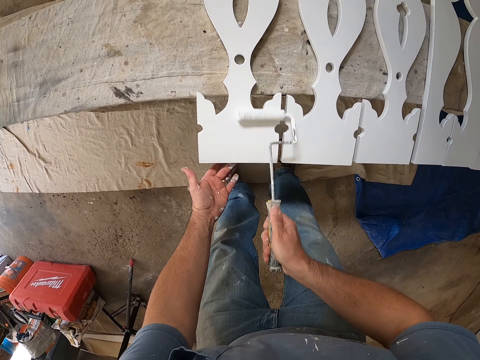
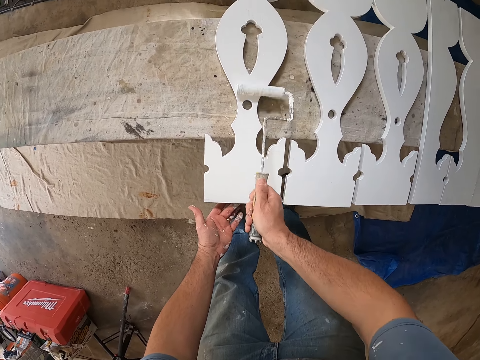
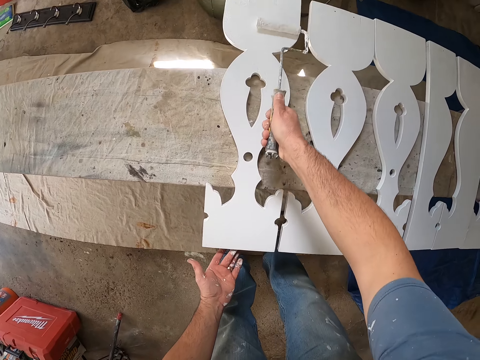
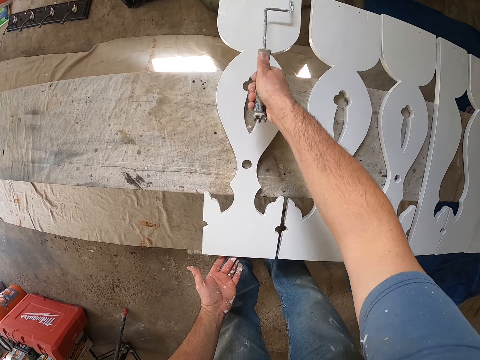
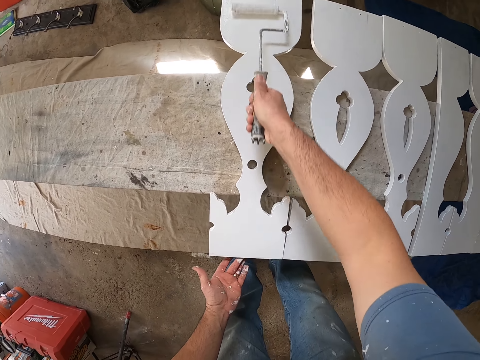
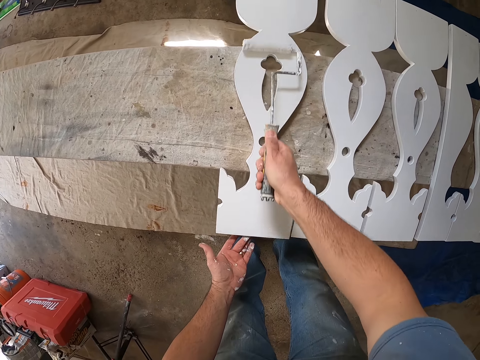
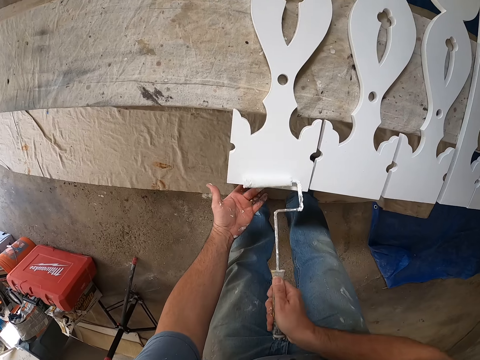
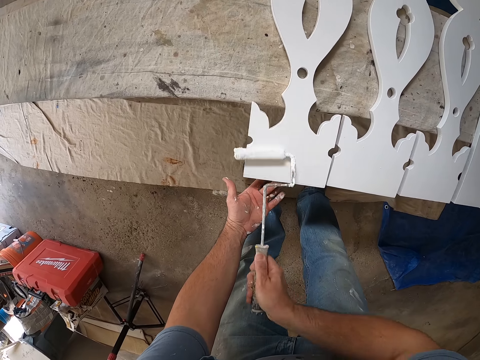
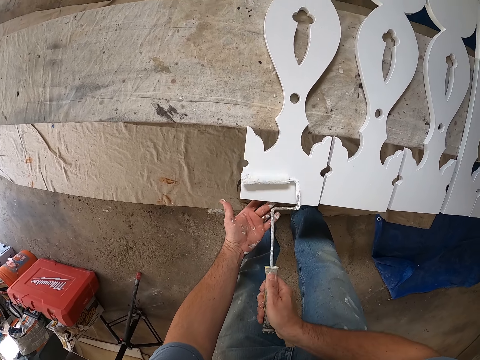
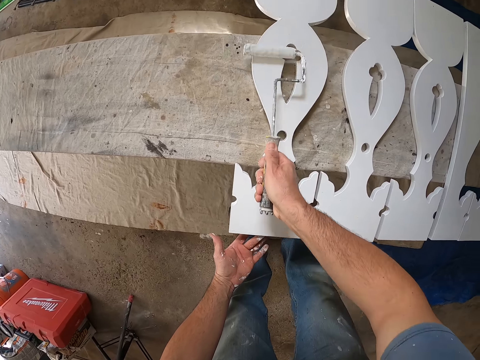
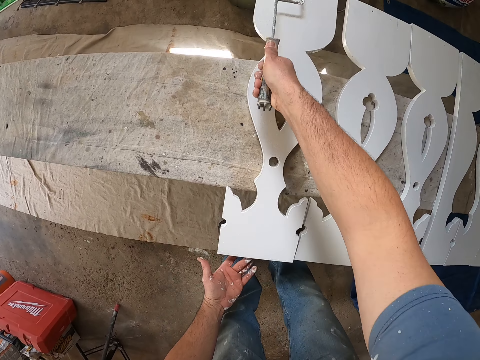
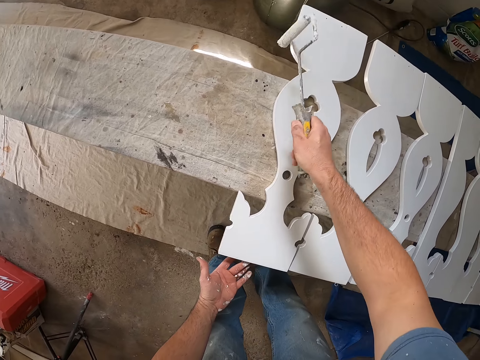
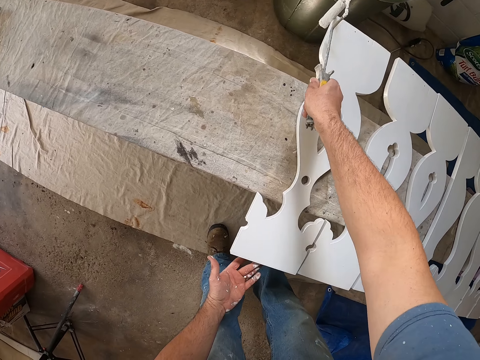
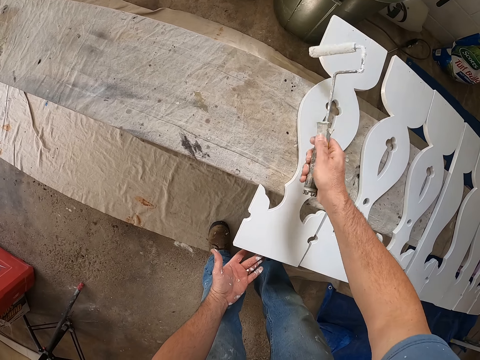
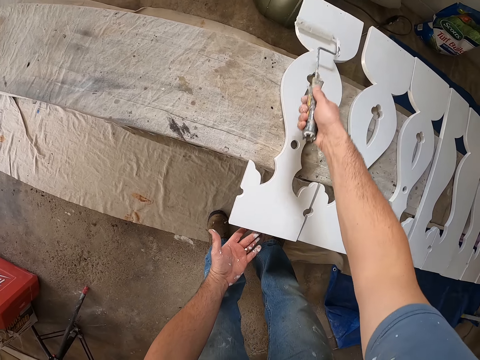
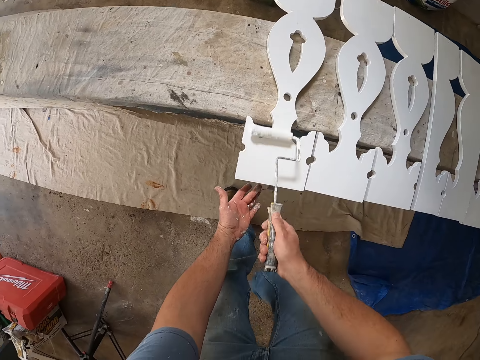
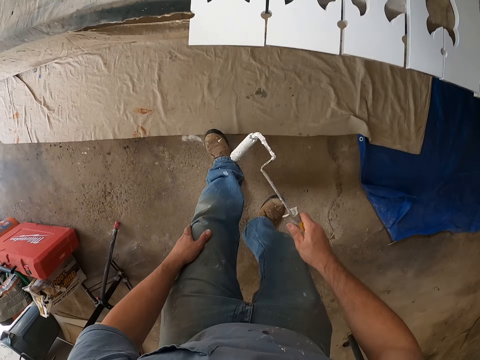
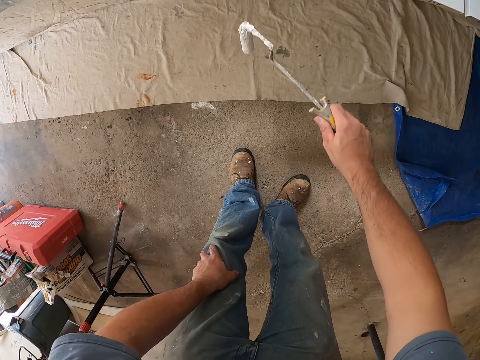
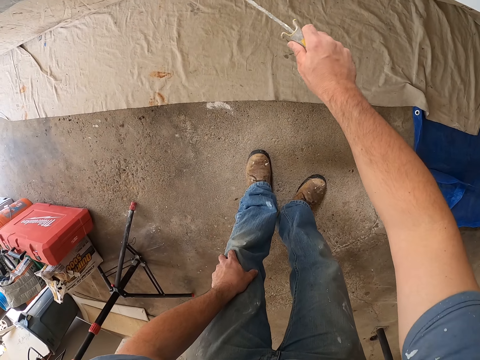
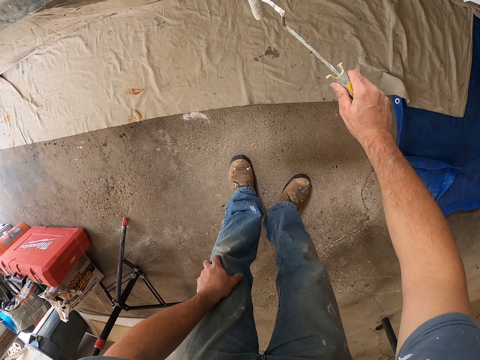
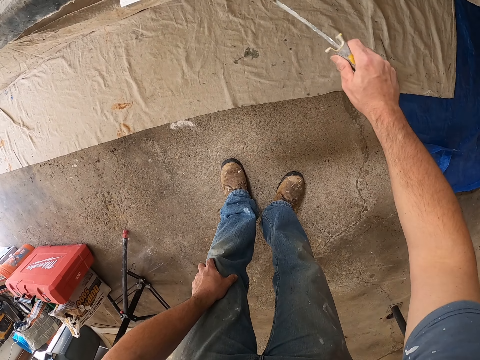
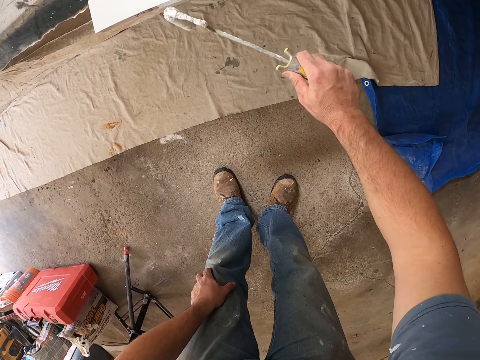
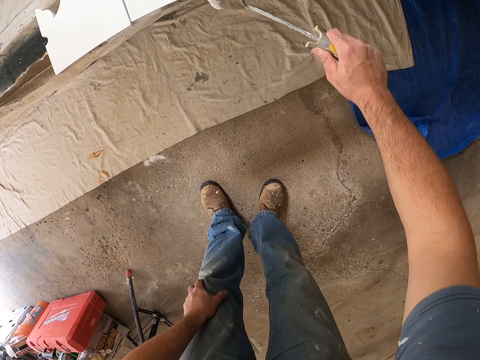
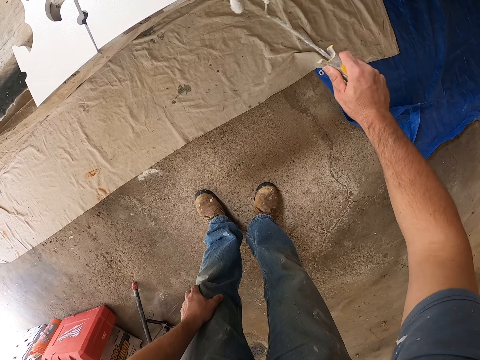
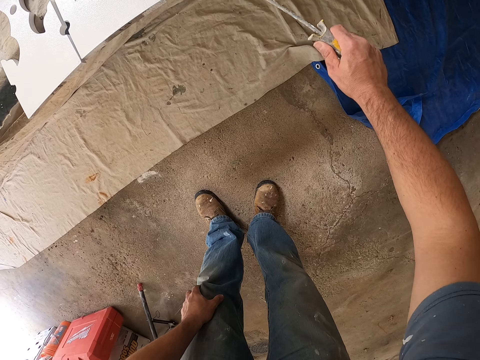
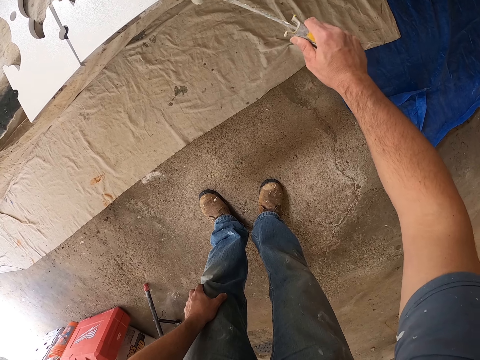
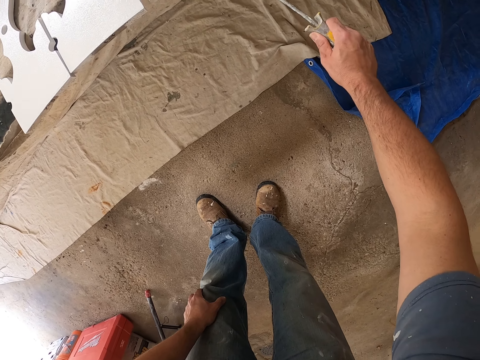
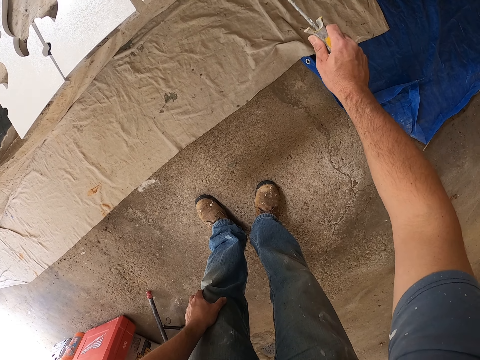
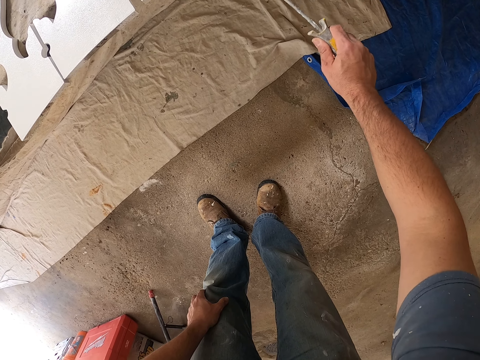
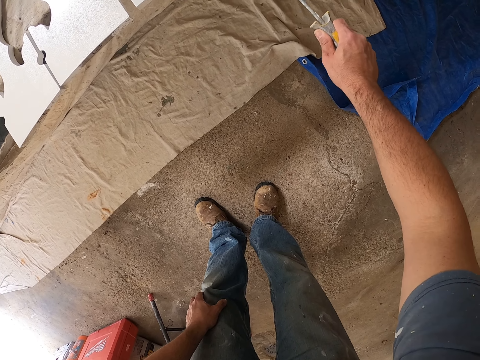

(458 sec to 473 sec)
The camera wearer paints pieces of wood.

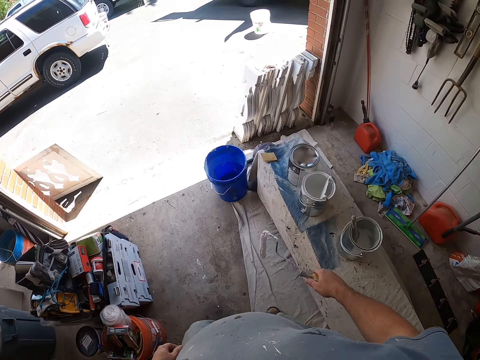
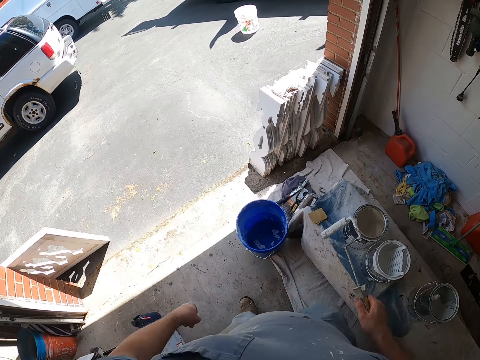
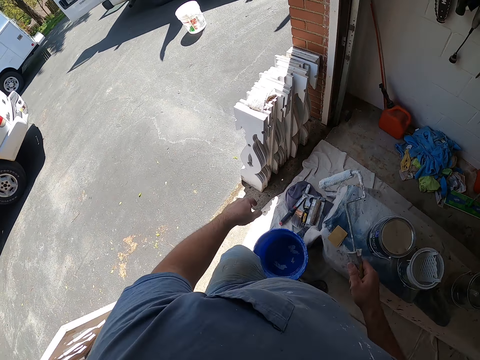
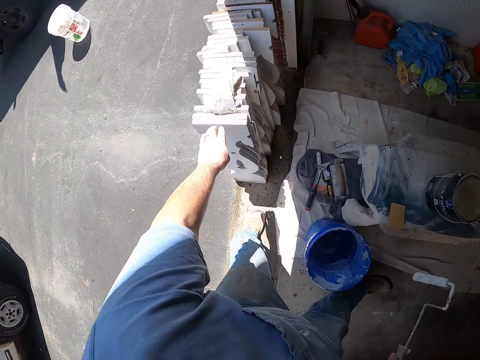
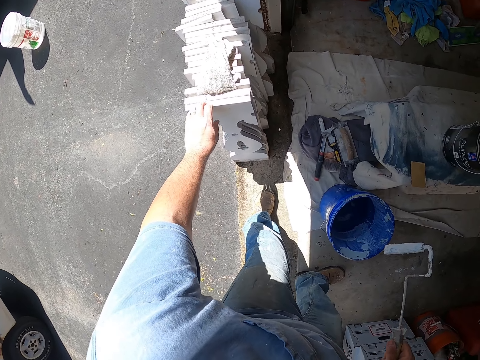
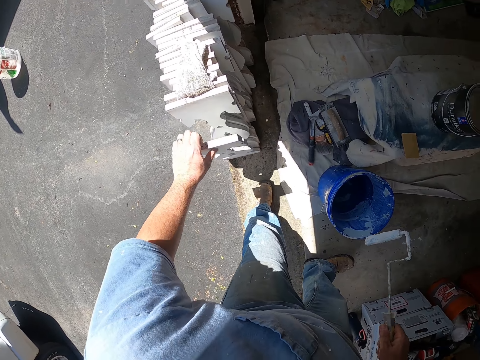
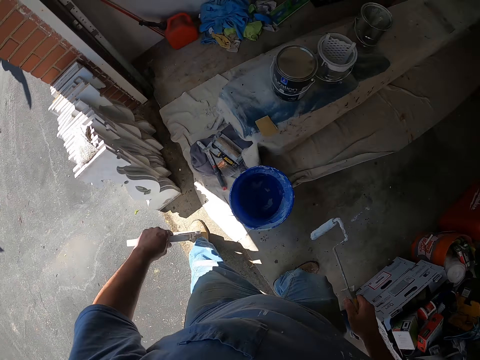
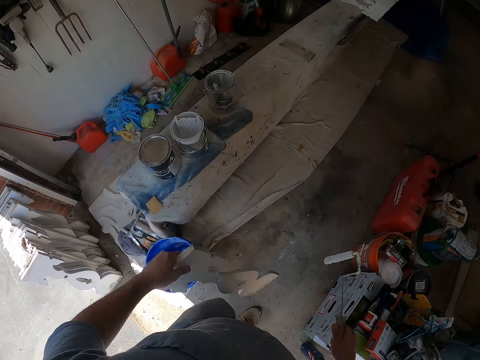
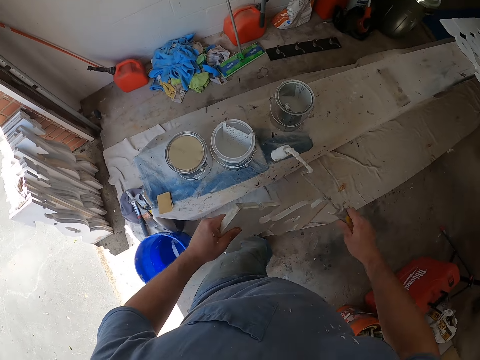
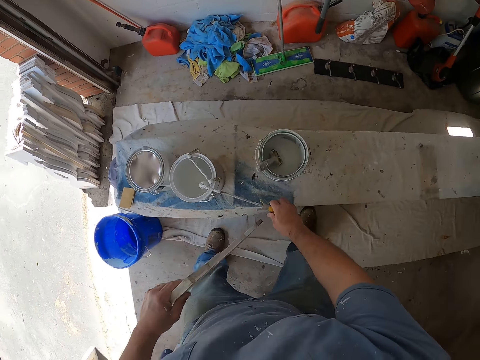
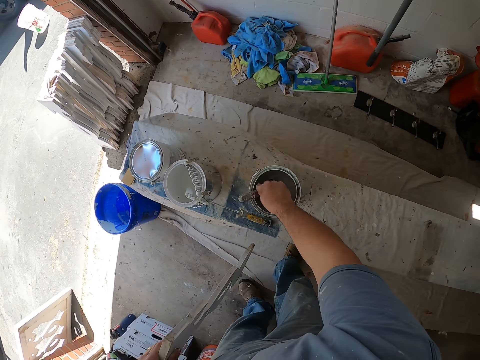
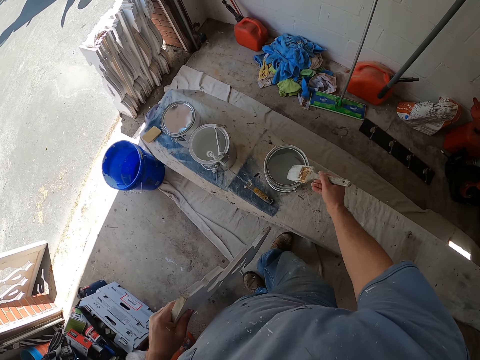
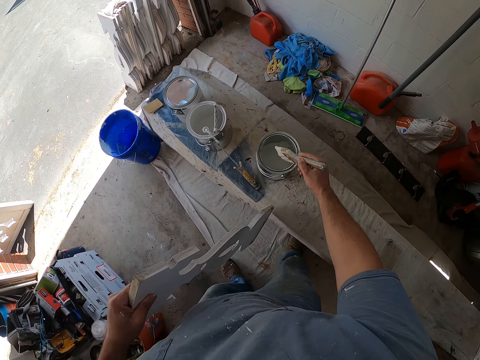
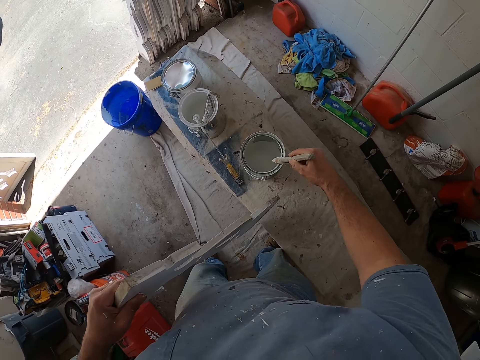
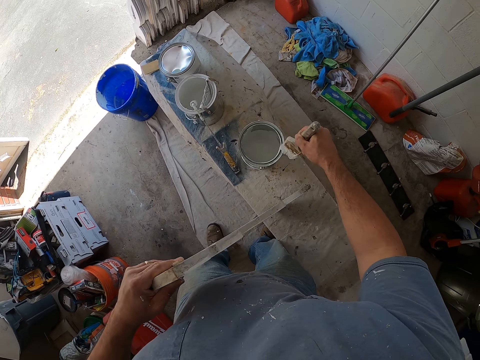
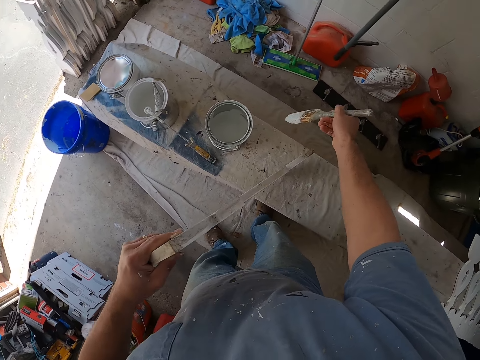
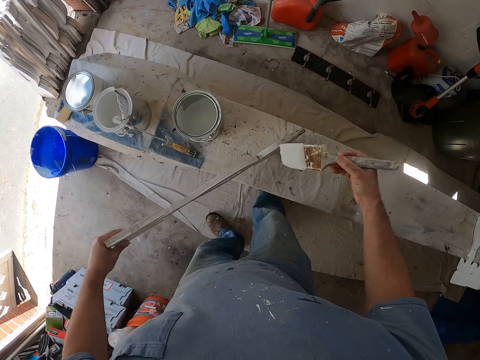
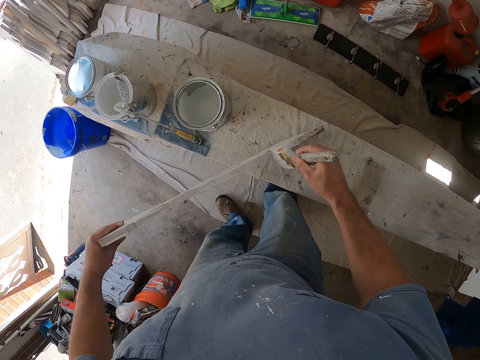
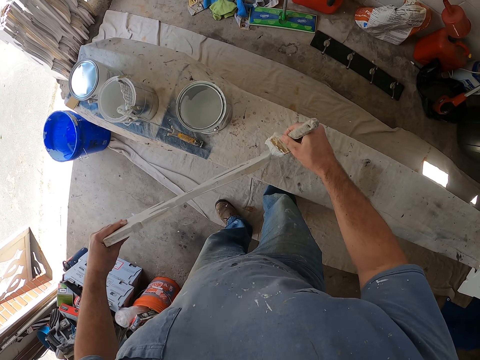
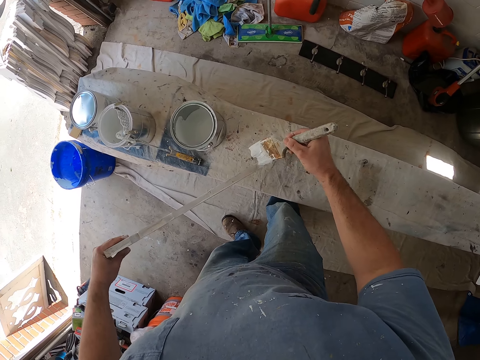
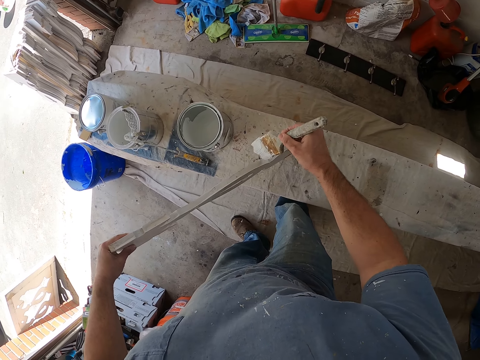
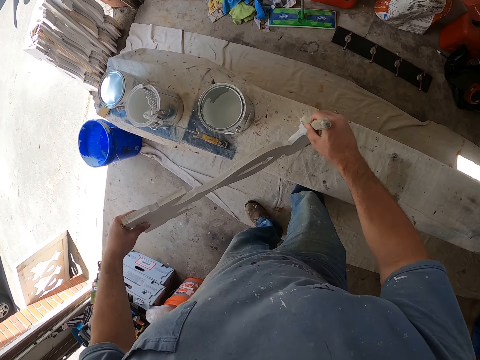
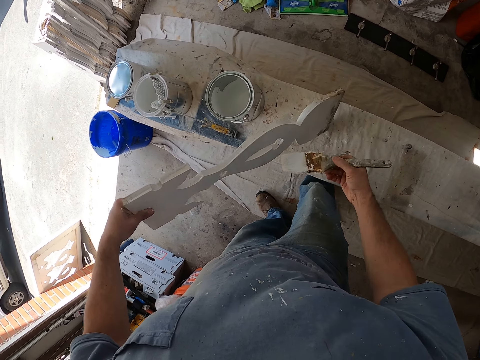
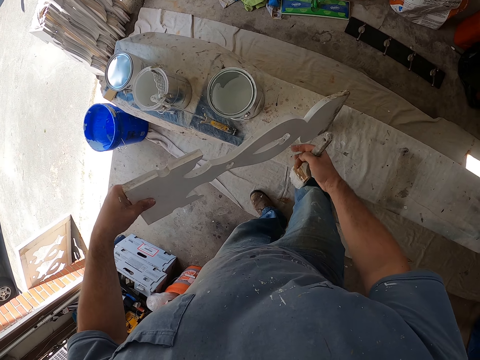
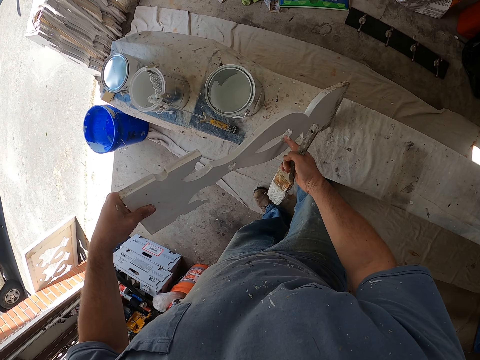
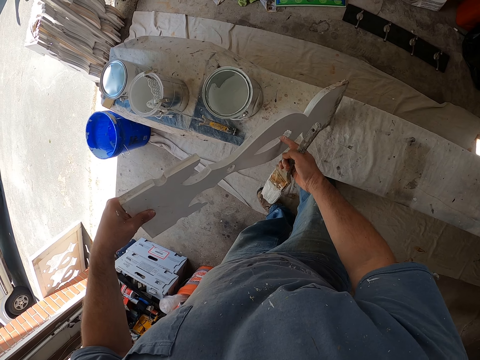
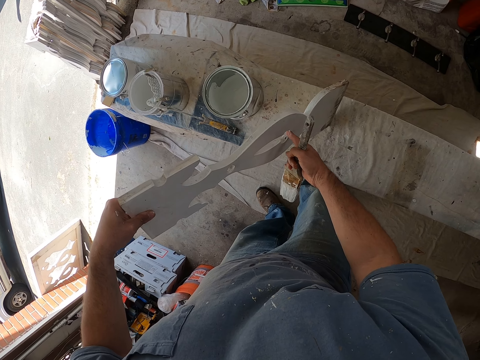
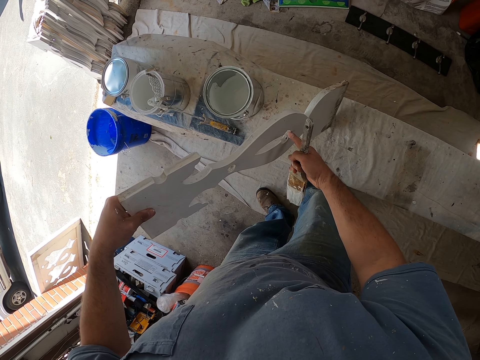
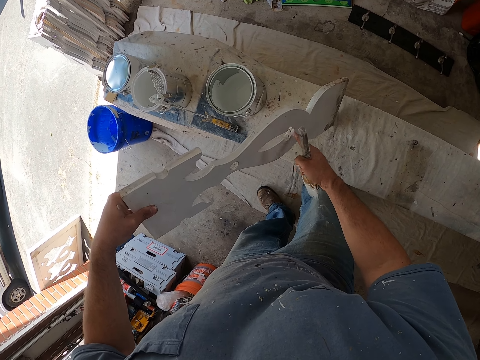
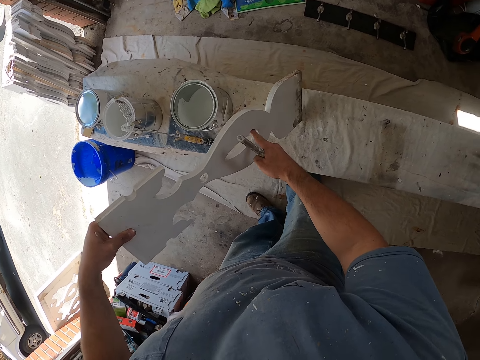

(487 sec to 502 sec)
The camera wearer picks up a woodwork from the floor with his left hand. He drops the roller paint brush on a bucket of paint. He picks up a paint brush inside the paint bucket with his right hand. He rubs the paint brush on the edge of the bucket of paint. He paints the woodwork with the paint brush in his right hand. He touches the paint on the woodwork with his hands.
